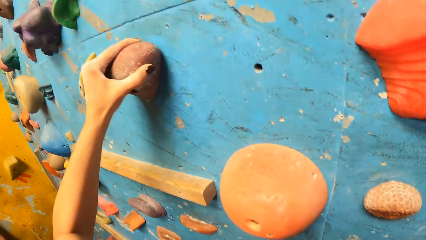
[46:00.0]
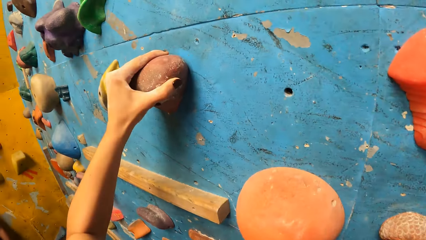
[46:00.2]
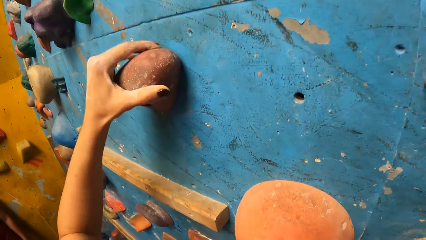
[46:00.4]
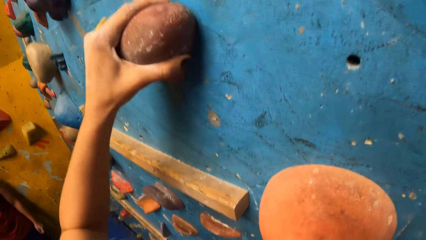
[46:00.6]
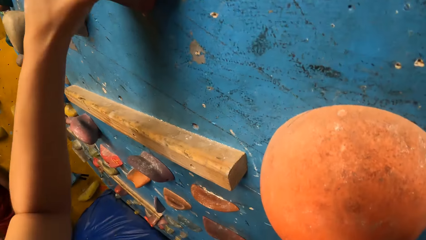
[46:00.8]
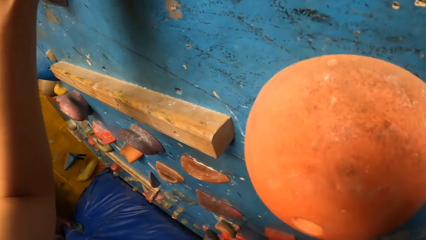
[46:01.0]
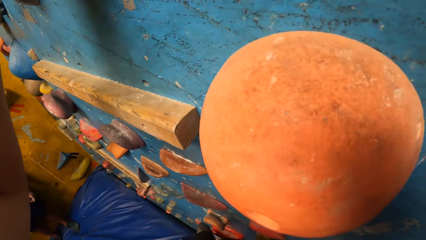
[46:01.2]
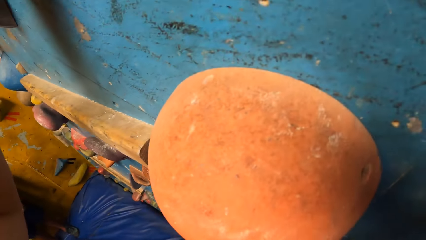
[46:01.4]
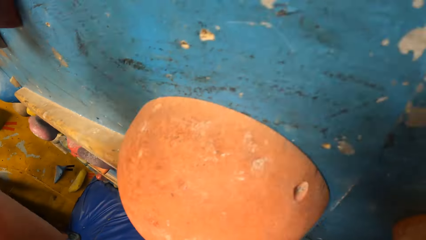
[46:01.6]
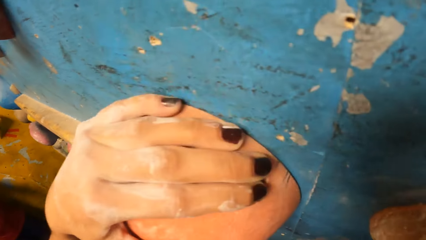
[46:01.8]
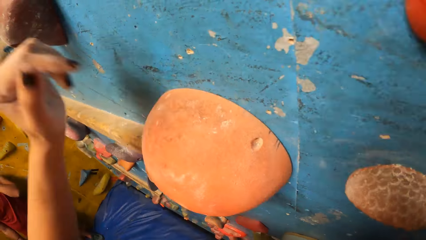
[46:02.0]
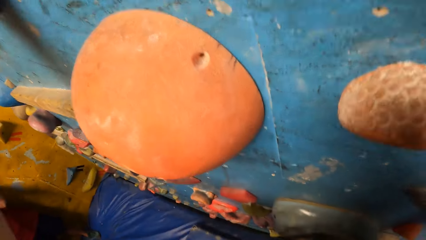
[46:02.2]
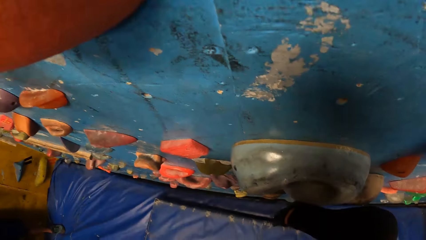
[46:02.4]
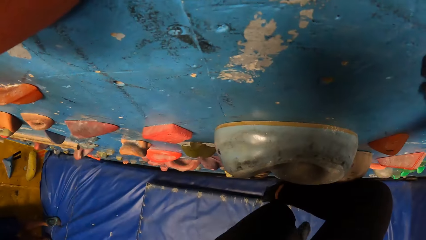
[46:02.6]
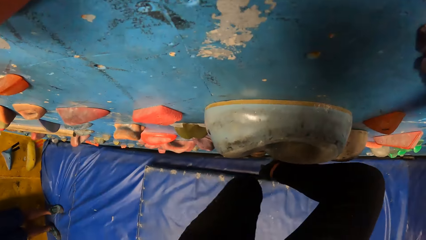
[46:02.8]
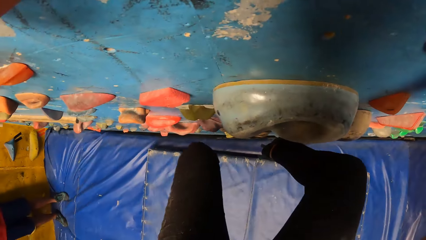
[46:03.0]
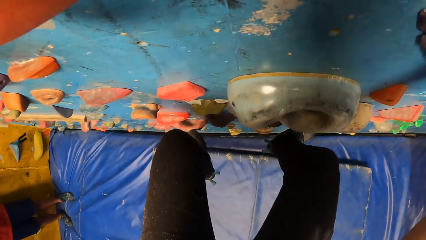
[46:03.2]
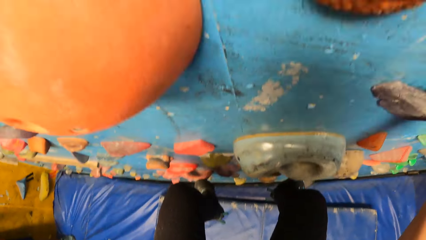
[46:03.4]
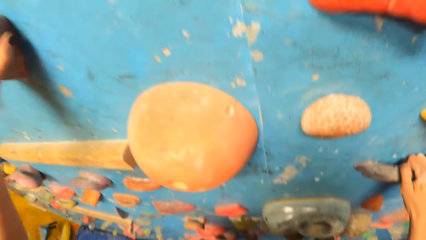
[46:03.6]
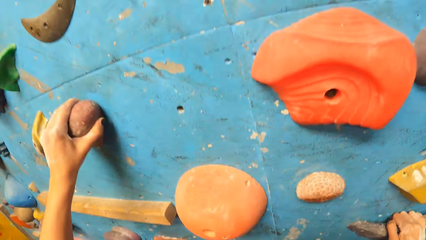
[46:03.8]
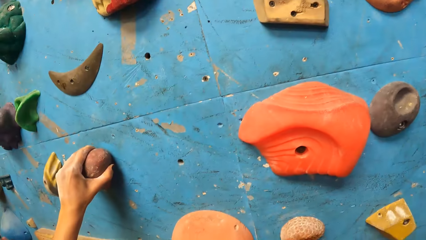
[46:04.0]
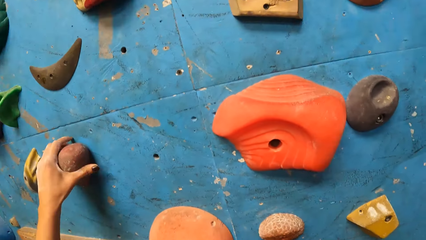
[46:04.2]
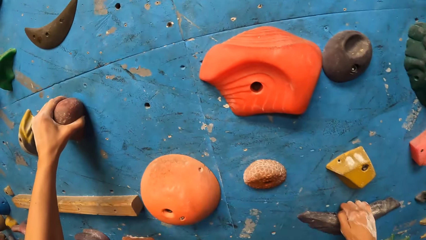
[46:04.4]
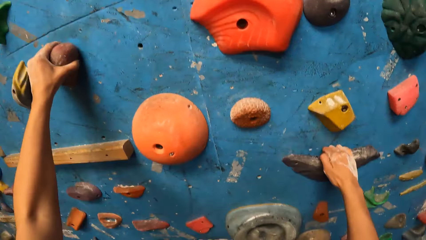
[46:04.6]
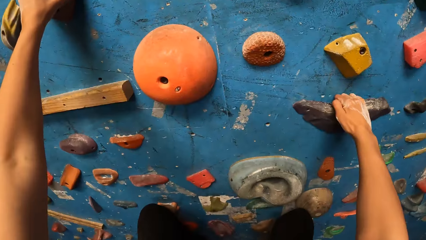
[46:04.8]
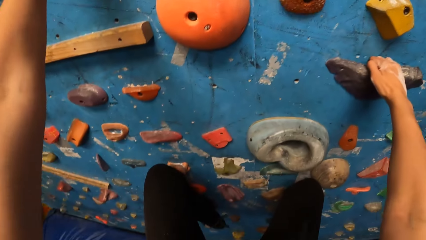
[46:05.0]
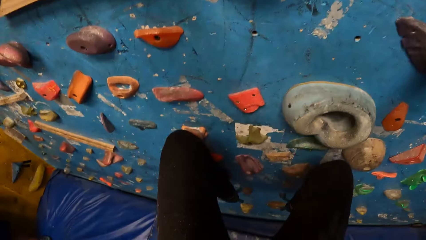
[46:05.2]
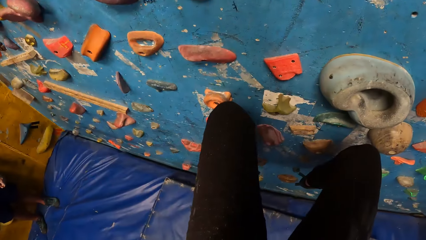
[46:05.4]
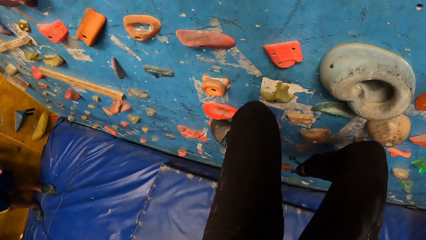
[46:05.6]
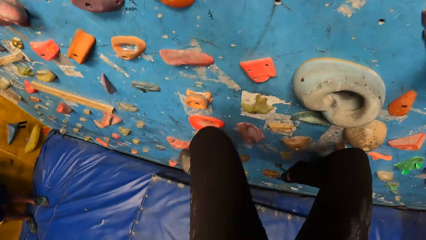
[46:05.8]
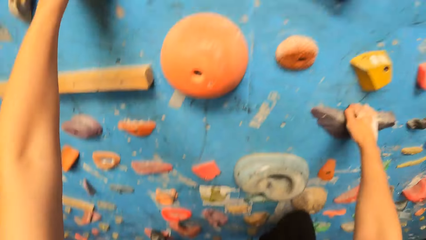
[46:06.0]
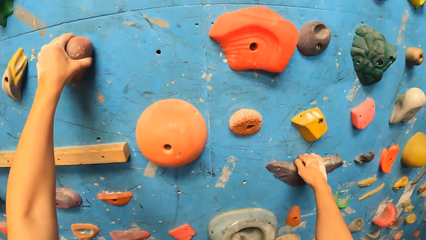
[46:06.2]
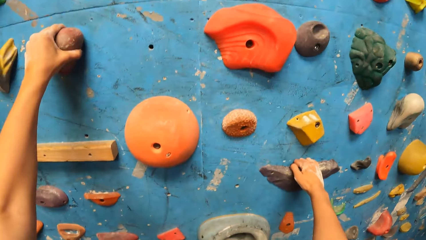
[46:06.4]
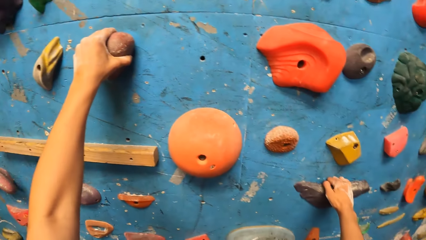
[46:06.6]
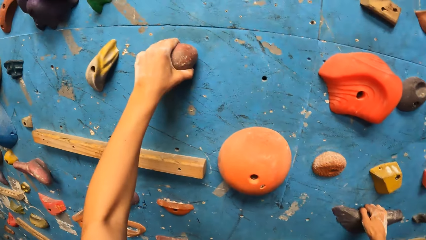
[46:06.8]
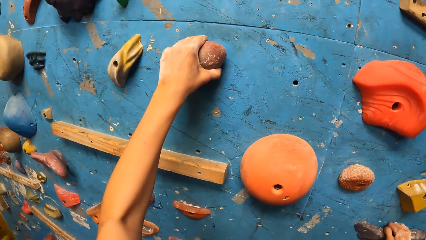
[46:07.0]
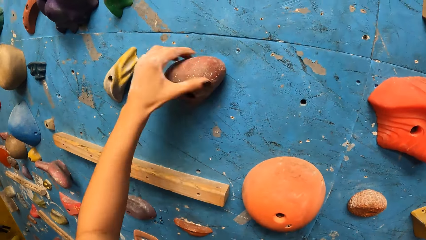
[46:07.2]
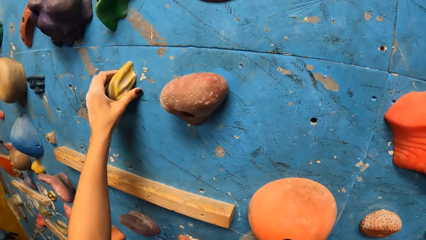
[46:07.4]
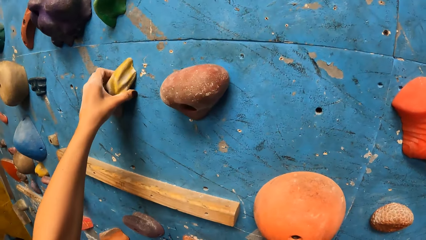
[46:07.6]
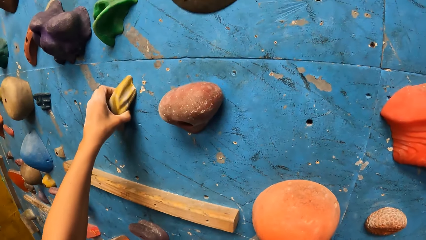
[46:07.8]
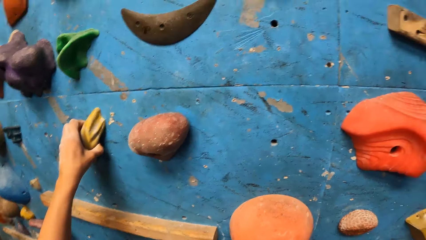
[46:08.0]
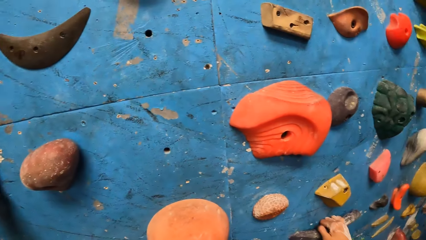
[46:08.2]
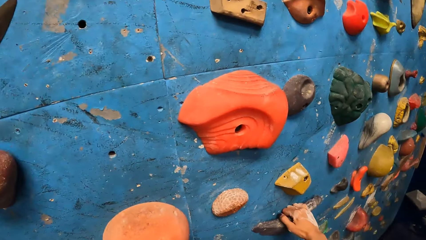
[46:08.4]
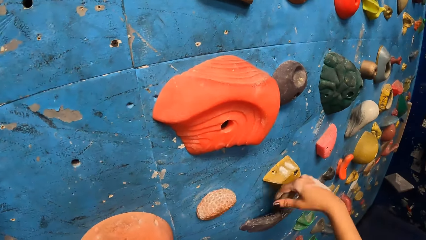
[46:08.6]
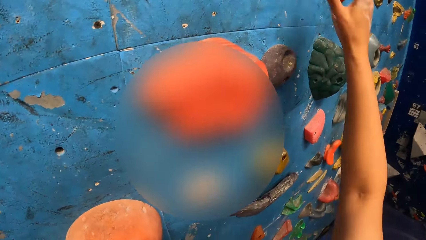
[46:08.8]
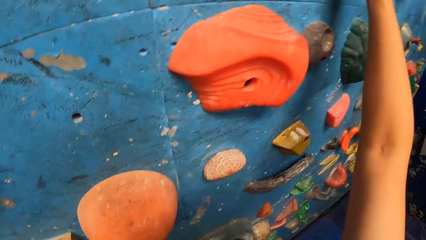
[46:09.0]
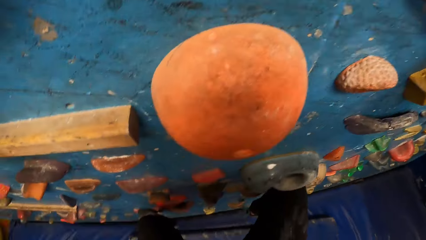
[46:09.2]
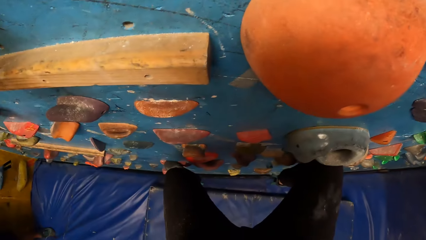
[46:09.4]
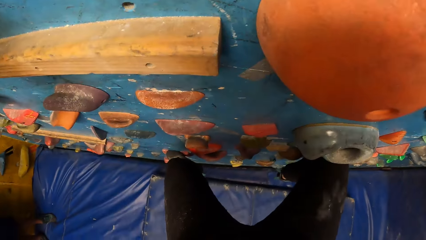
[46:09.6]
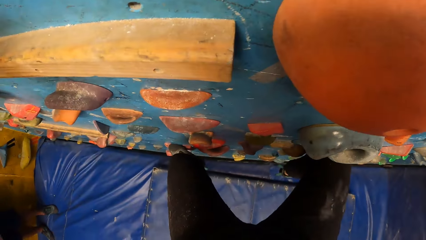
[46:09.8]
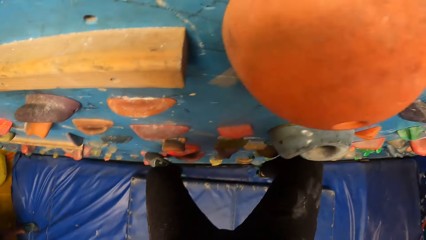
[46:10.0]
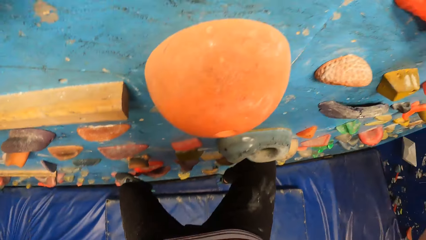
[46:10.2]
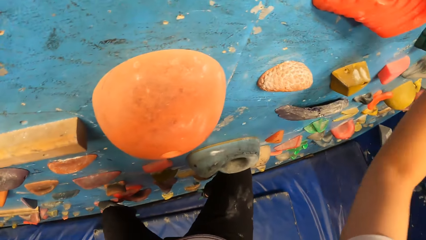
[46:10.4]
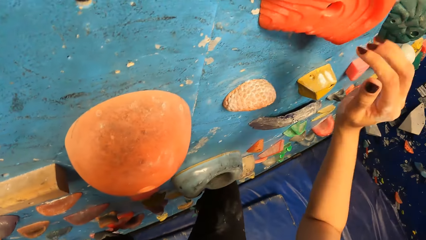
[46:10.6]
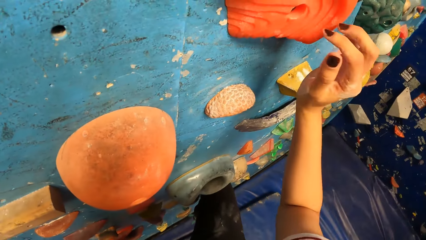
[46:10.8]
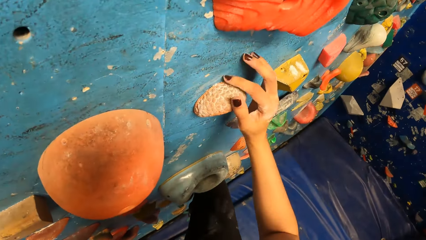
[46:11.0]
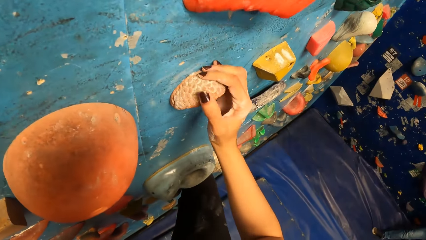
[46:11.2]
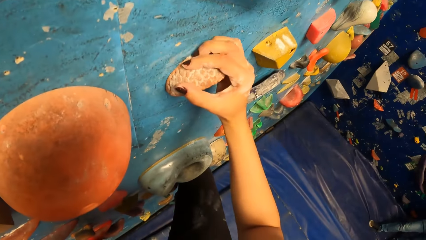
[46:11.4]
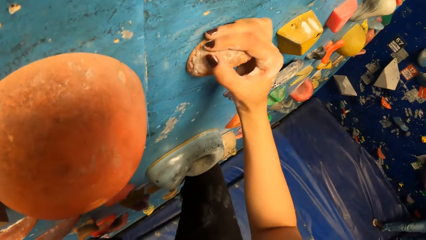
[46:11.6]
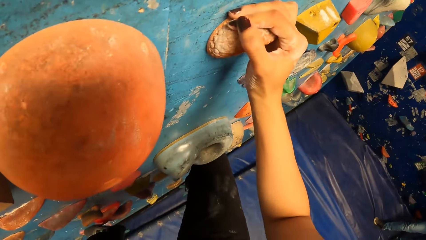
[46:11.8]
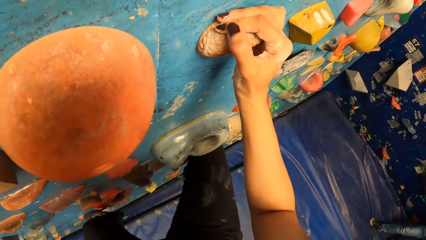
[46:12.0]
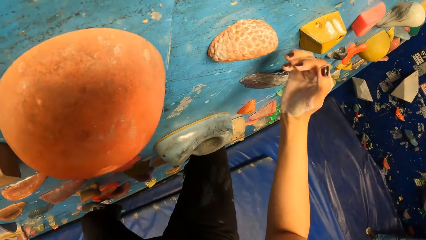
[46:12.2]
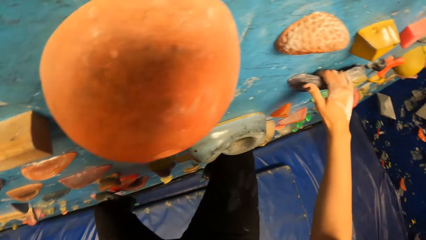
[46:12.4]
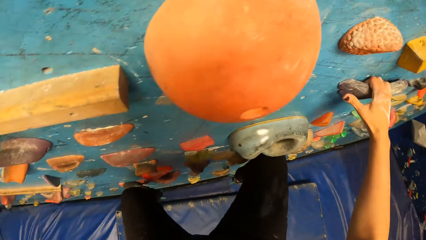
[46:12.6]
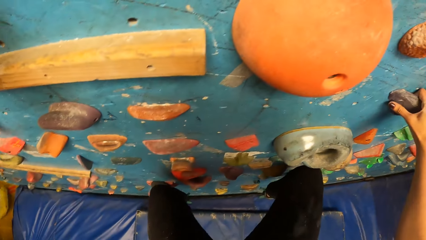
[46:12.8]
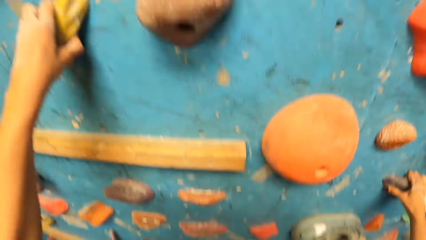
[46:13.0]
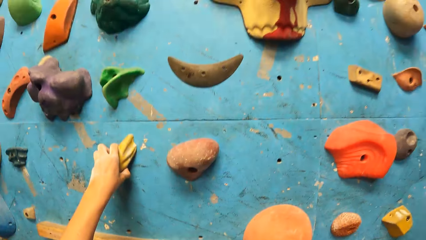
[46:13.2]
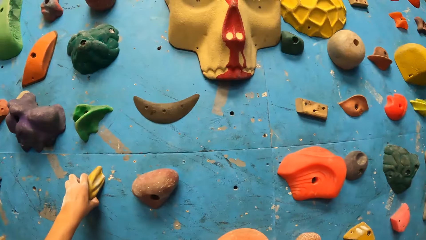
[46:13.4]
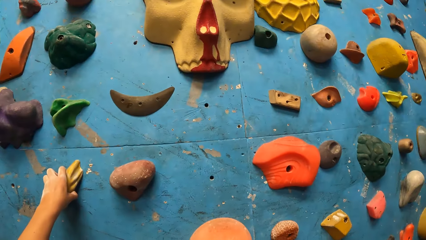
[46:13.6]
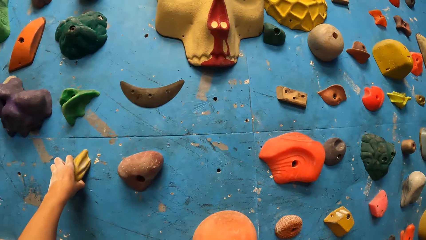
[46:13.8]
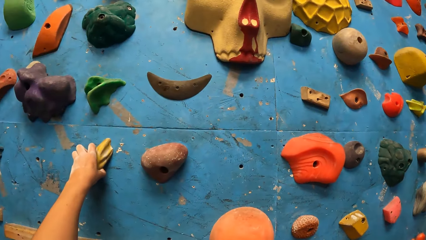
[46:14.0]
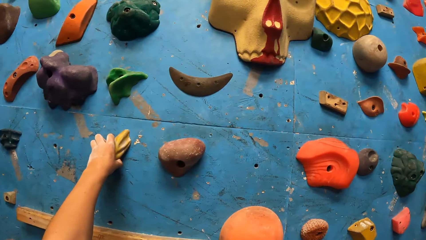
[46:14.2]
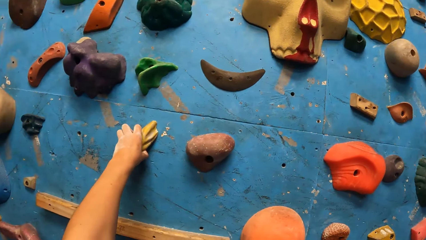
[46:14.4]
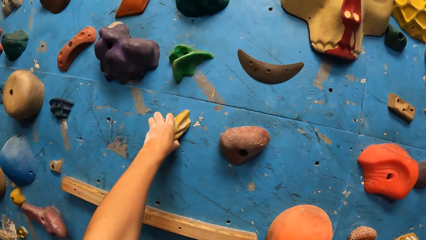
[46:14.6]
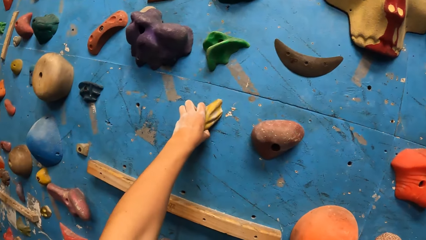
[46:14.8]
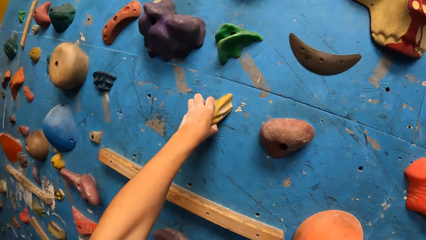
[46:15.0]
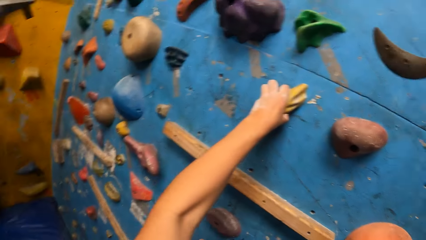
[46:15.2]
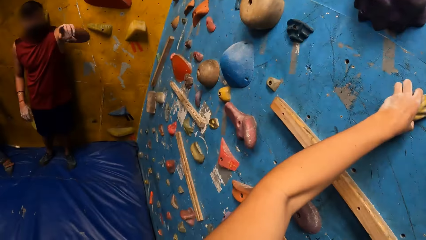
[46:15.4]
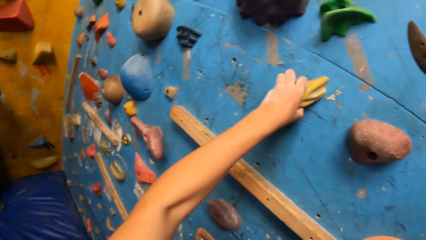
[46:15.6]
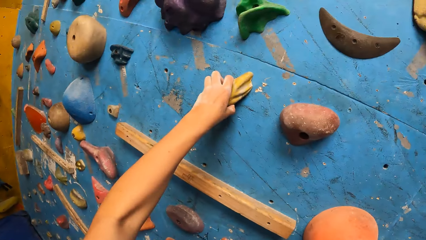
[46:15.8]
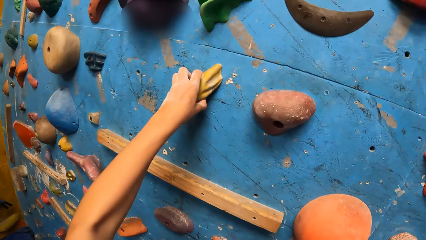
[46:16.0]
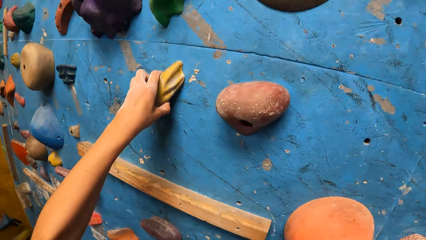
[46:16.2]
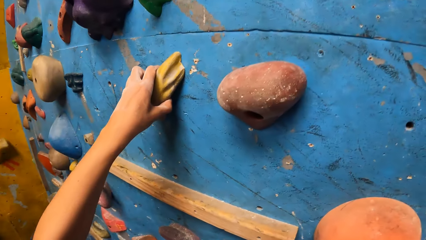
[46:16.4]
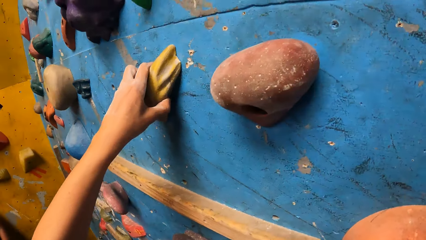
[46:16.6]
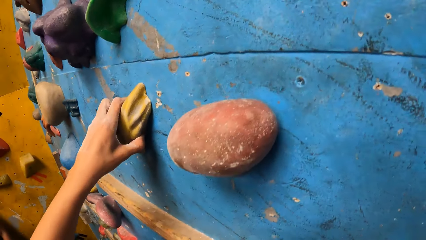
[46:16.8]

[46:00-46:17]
The camera wearer places a leg on the rock. They place a hand on the rock. They place a leg on the rock. They place a hand on the rock. They place a hand on the rock repeatedly. They look around the climbing area.
